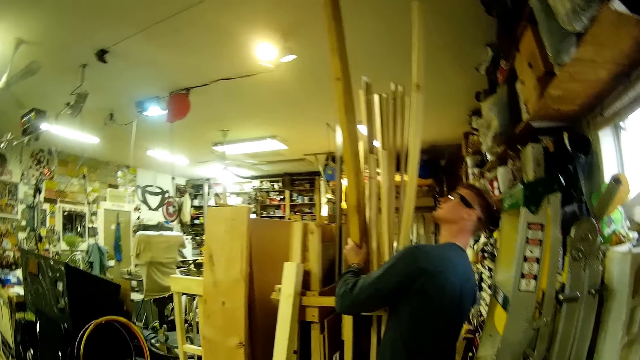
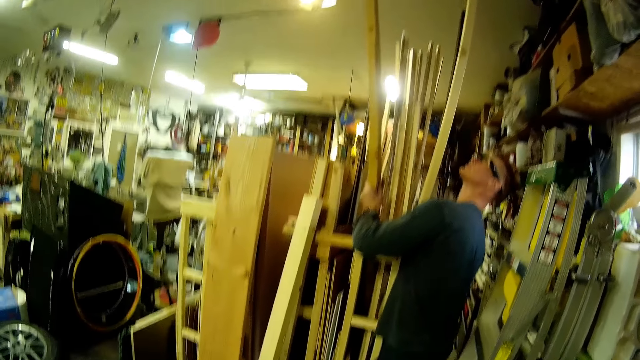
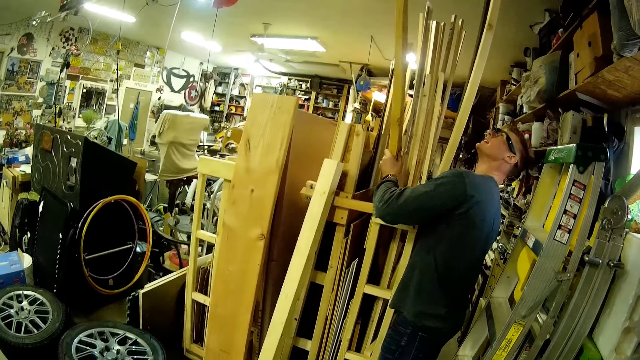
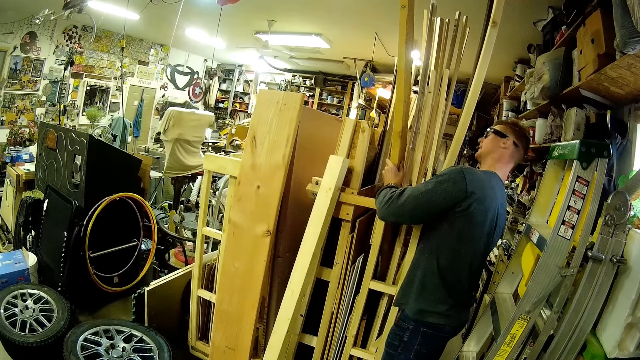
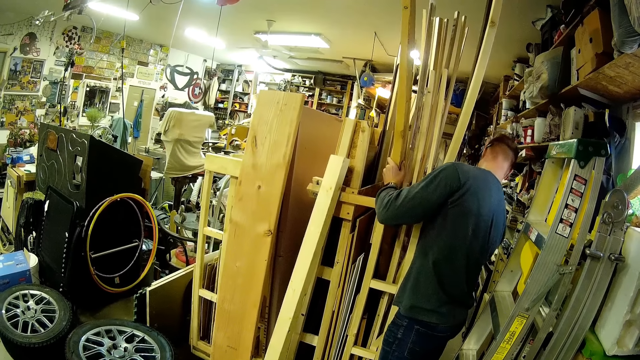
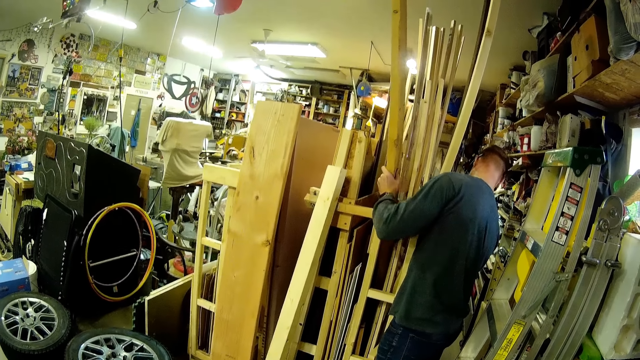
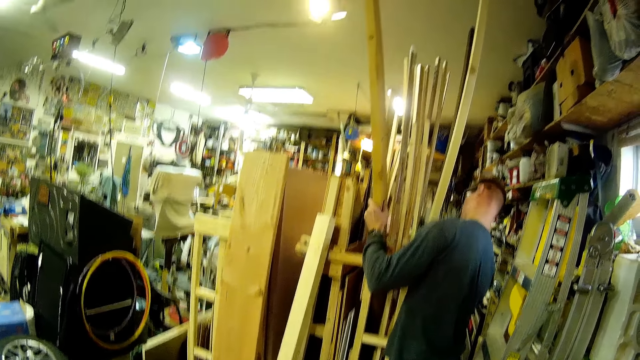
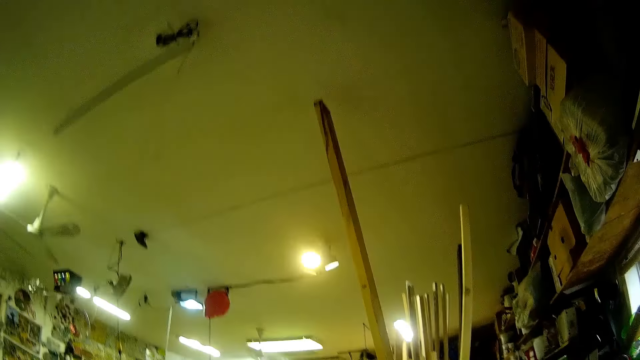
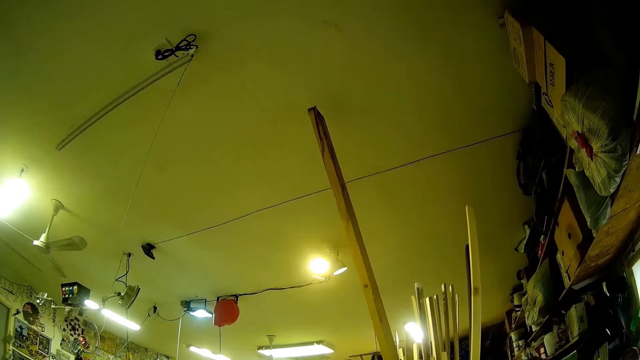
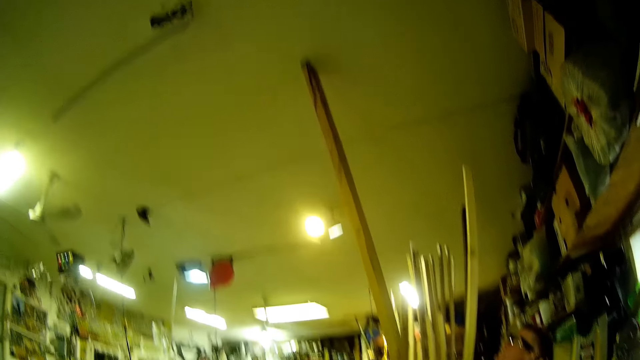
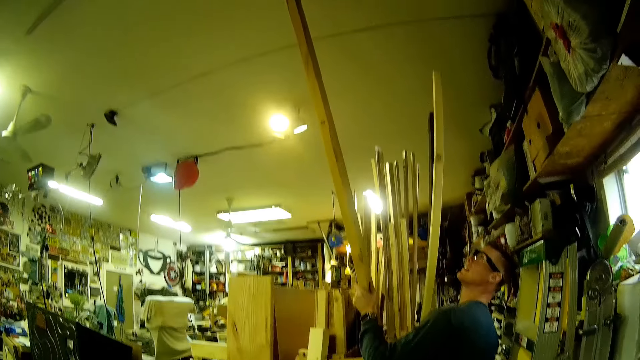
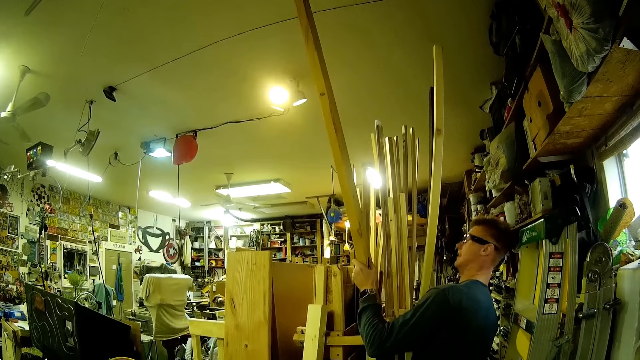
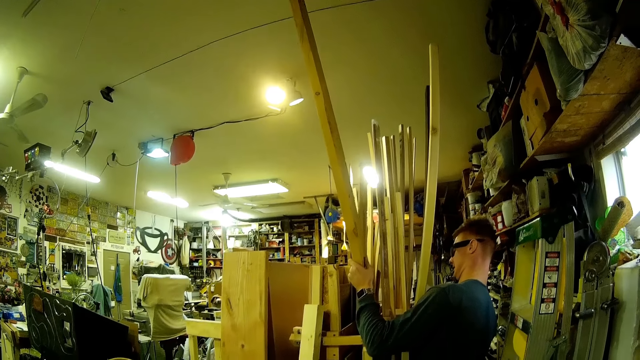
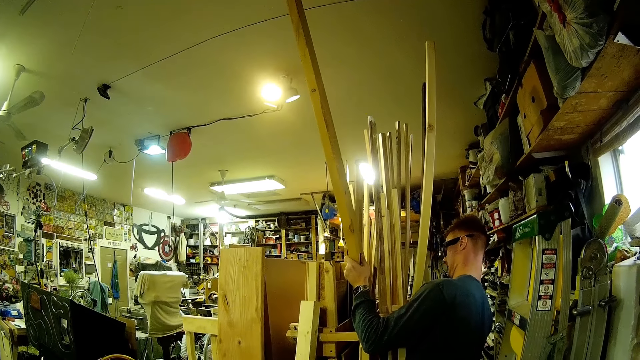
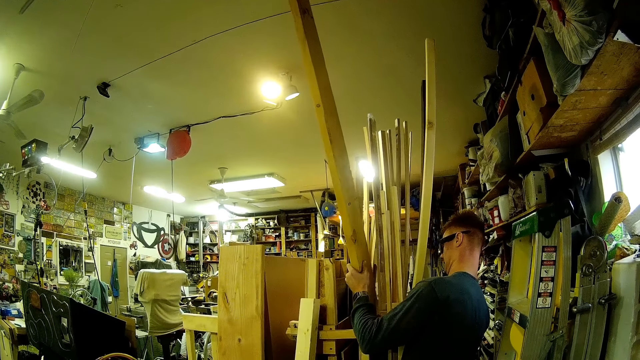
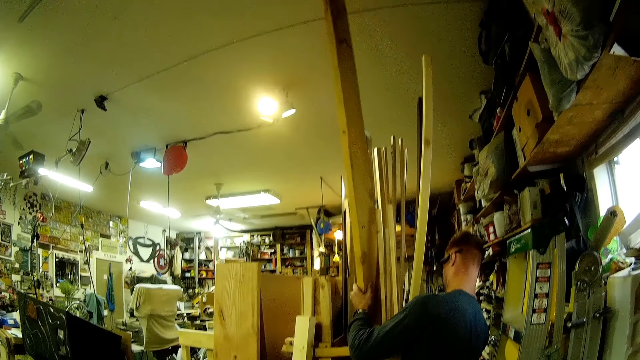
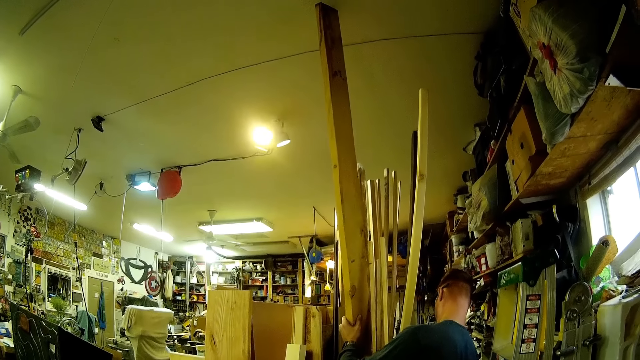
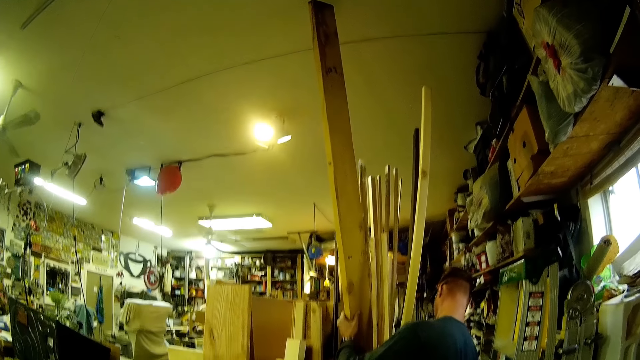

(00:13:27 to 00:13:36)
The camera wearer stares at the man. They look at the wood. They speak to the man.

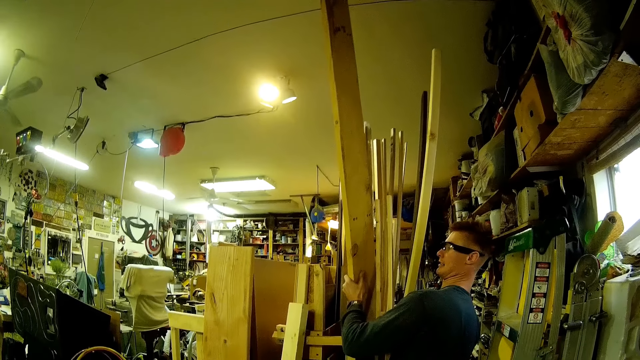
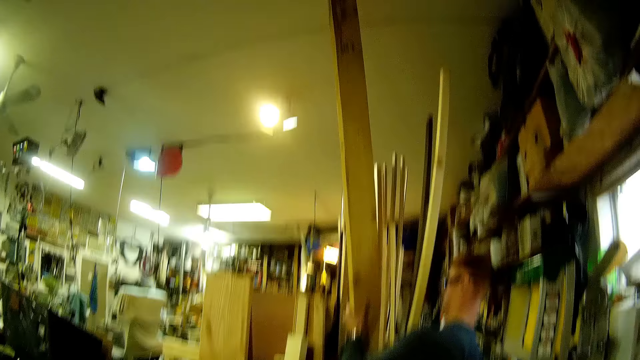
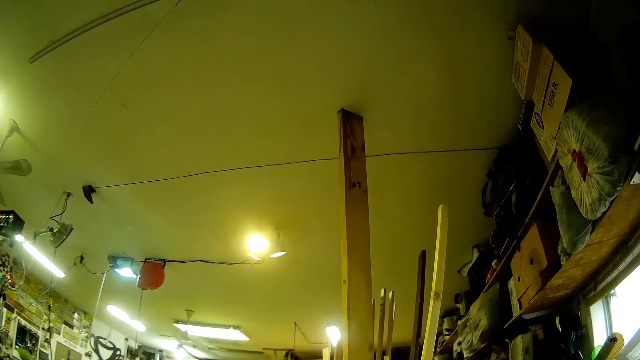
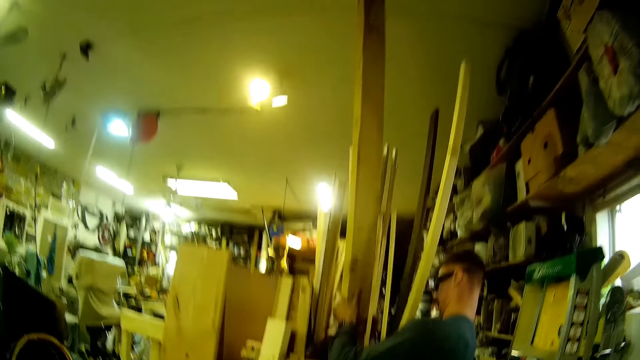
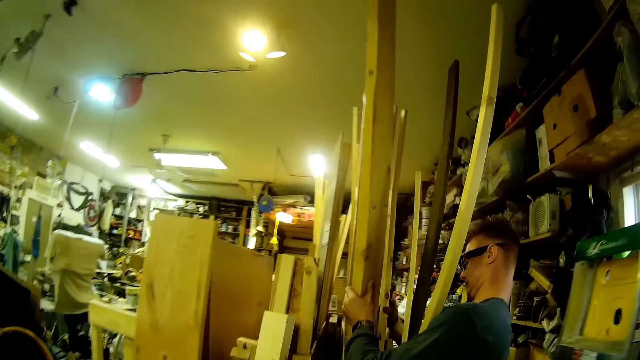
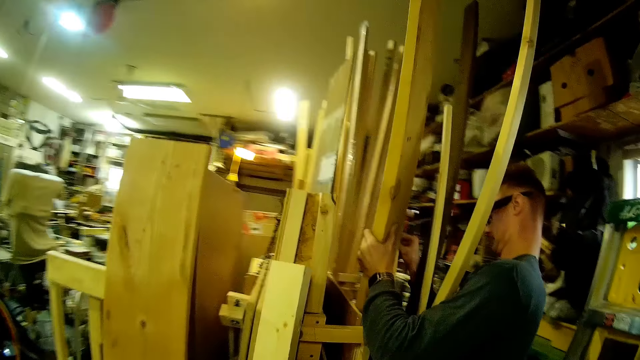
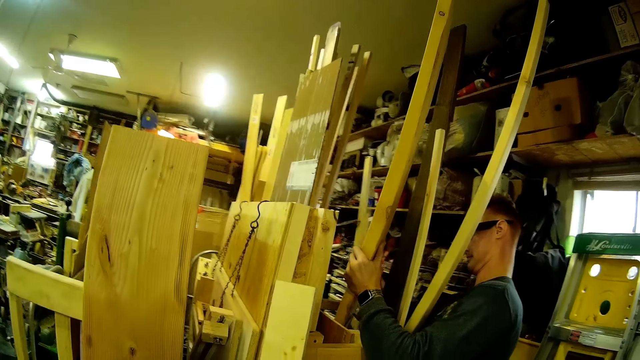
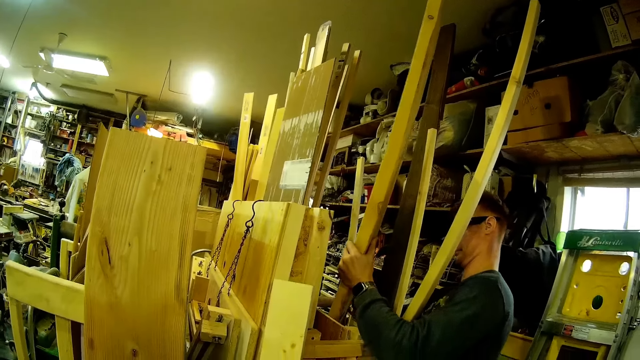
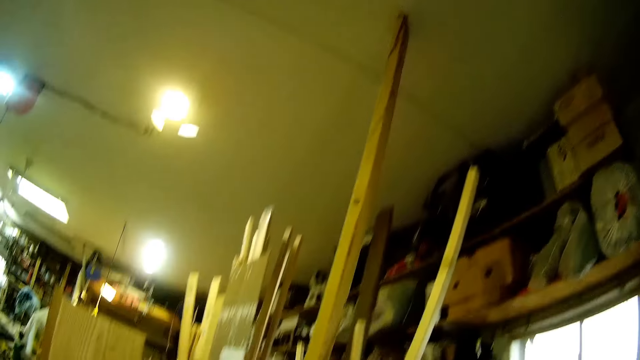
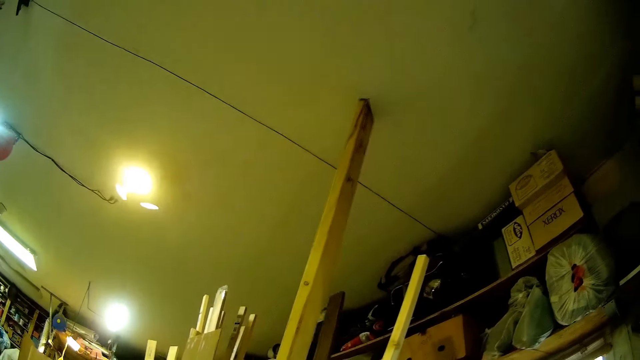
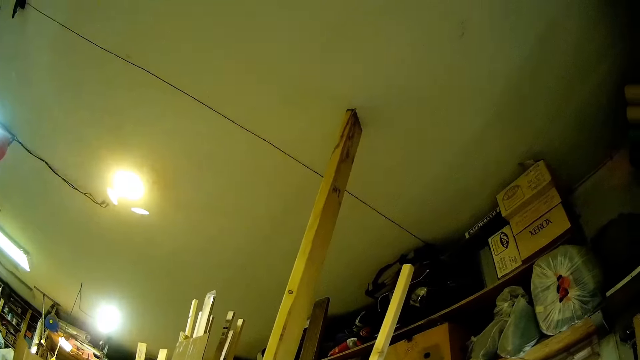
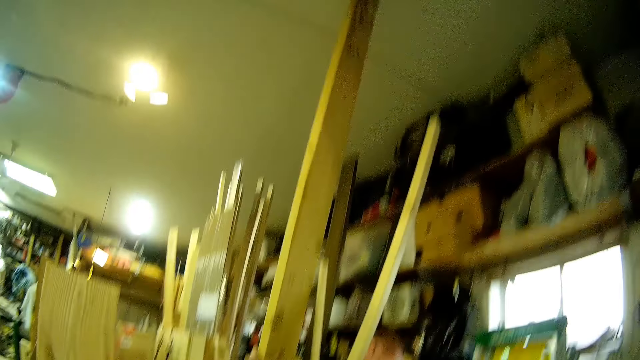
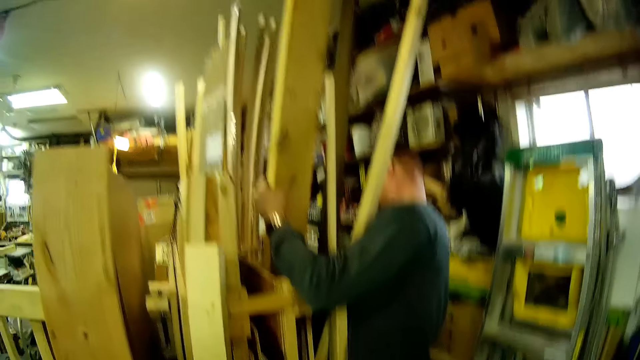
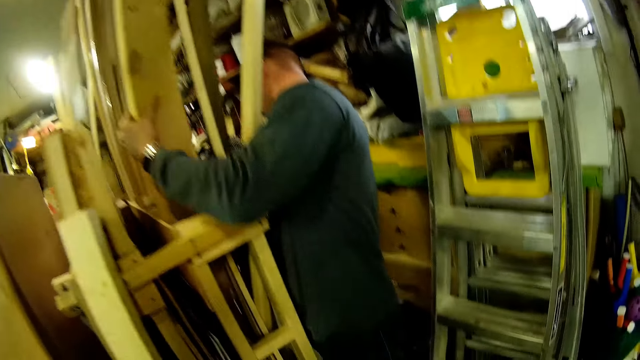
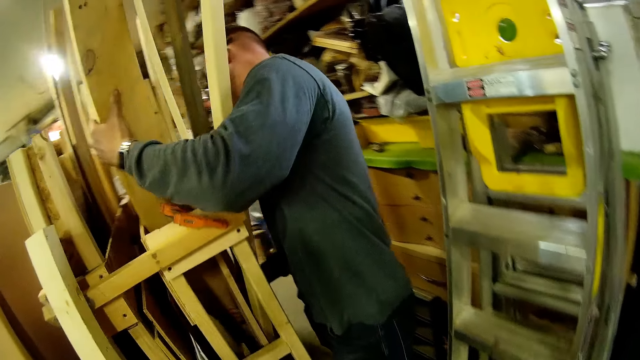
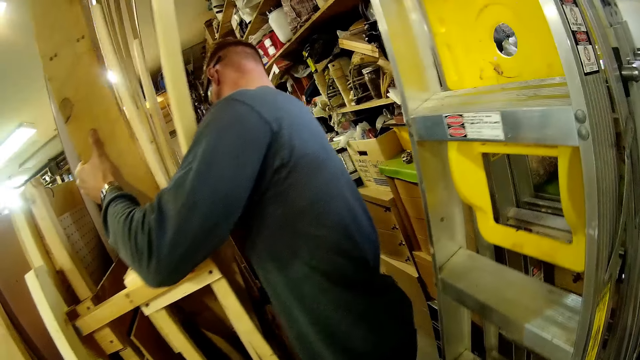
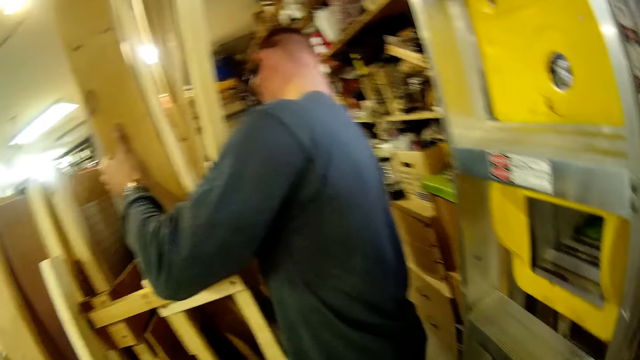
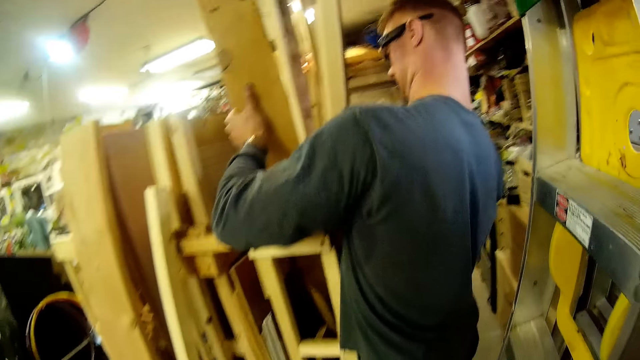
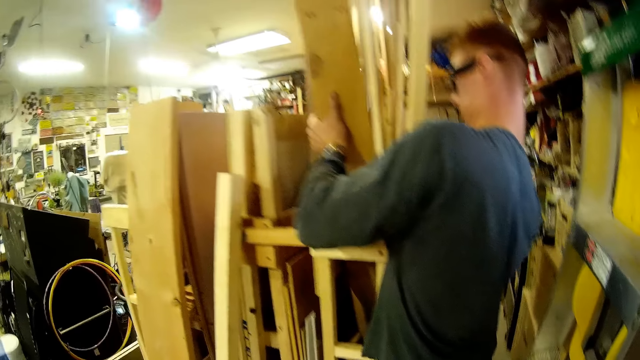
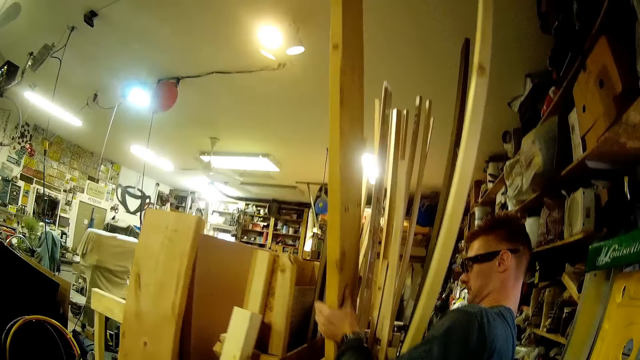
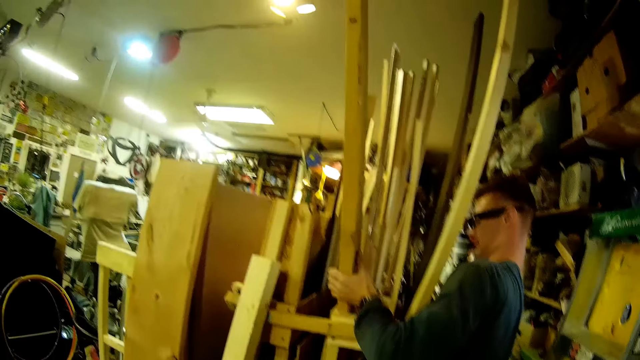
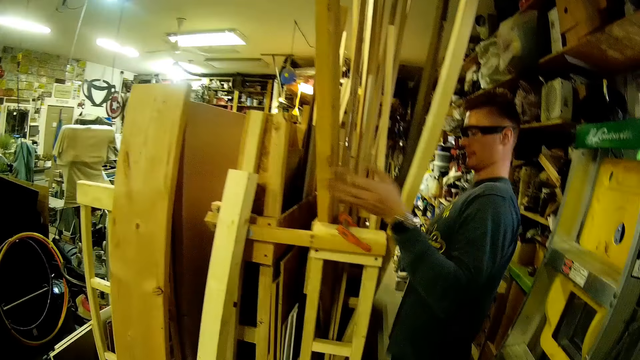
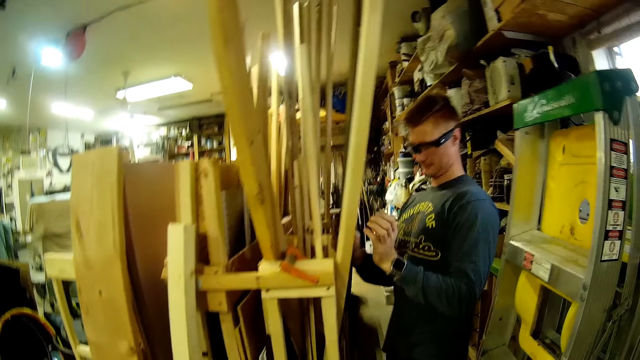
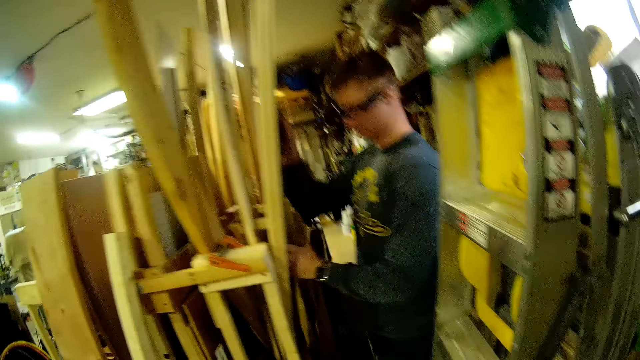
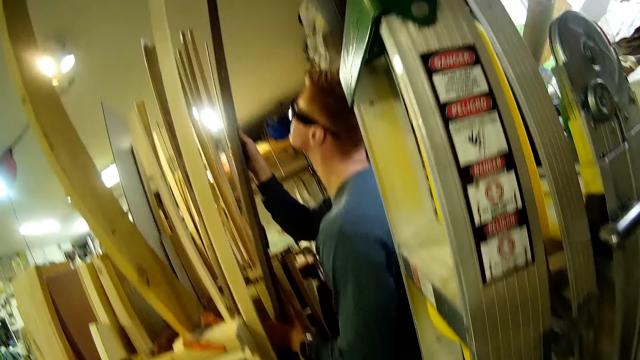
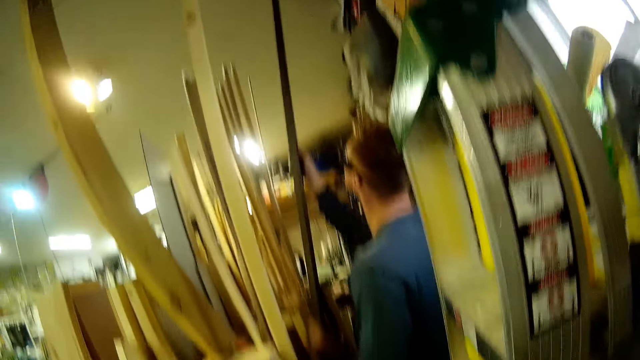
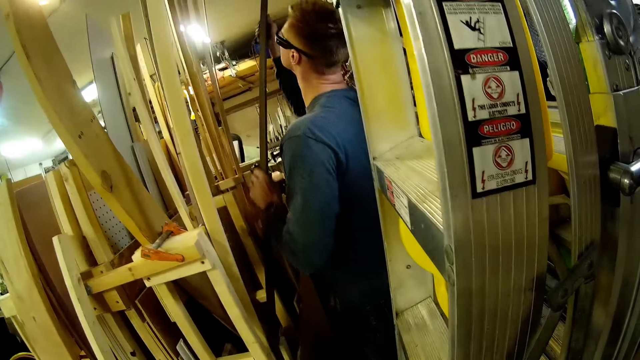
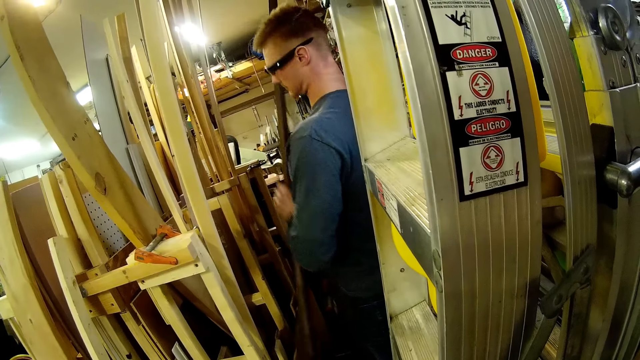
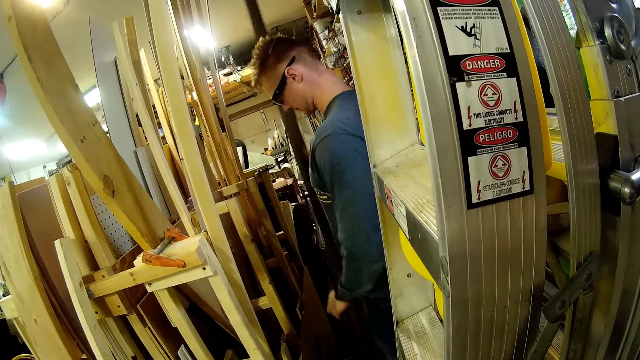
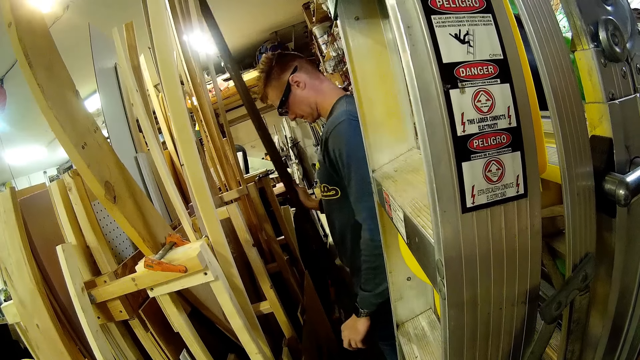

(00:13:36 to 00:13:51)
The camera wearer moves towards the wood. They look at the wood. They talk to the man. They move around. The man puts down the wood. The man lifts another wood plank with both hands.
